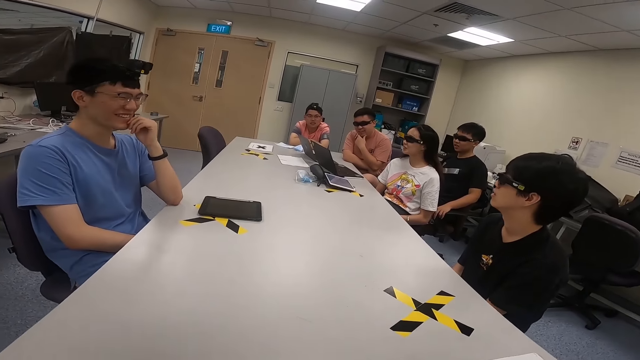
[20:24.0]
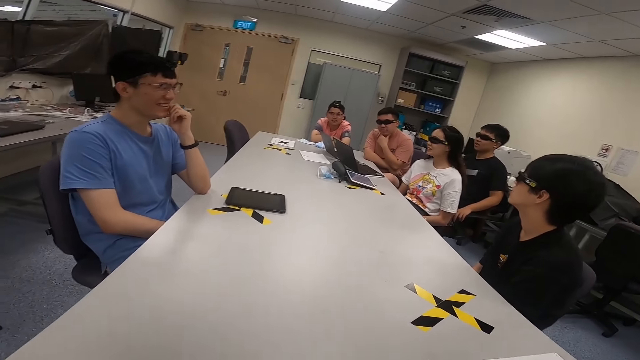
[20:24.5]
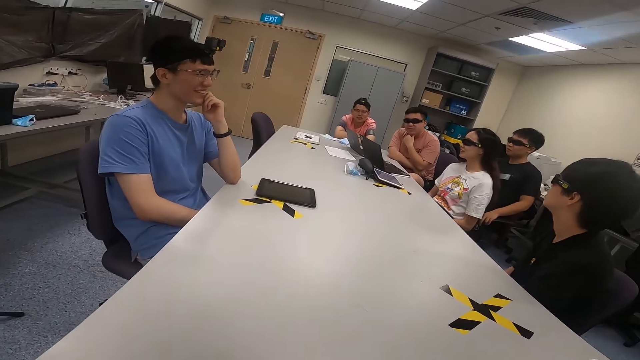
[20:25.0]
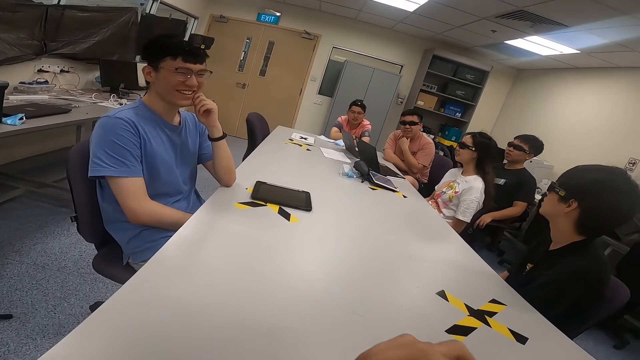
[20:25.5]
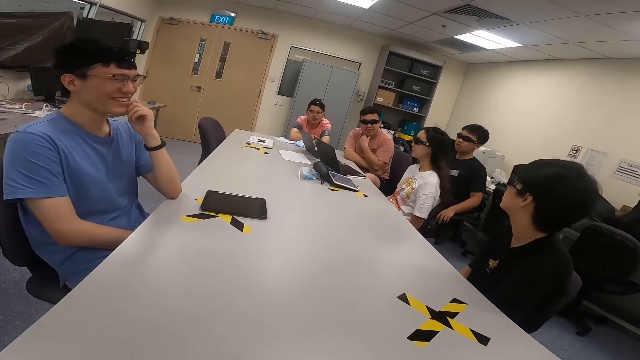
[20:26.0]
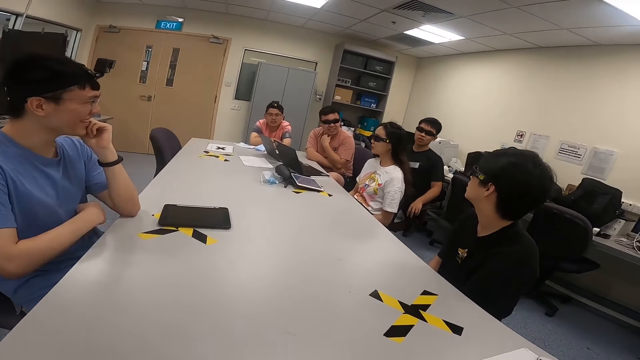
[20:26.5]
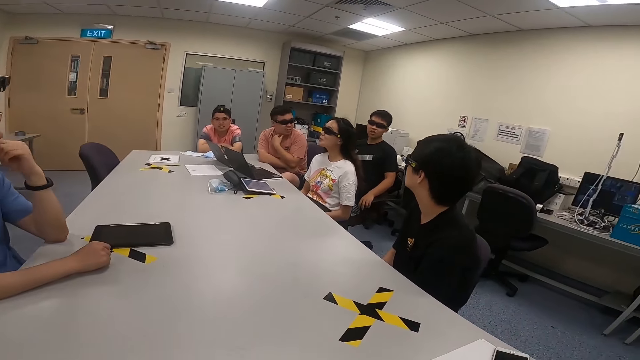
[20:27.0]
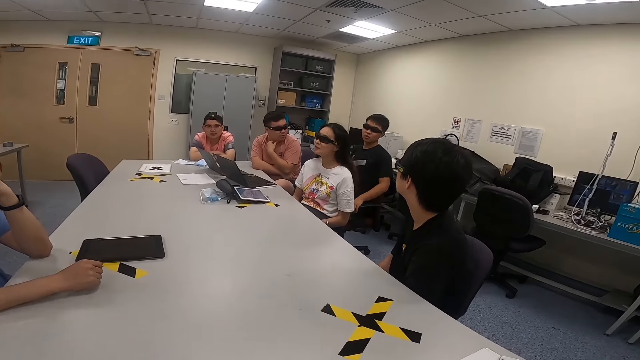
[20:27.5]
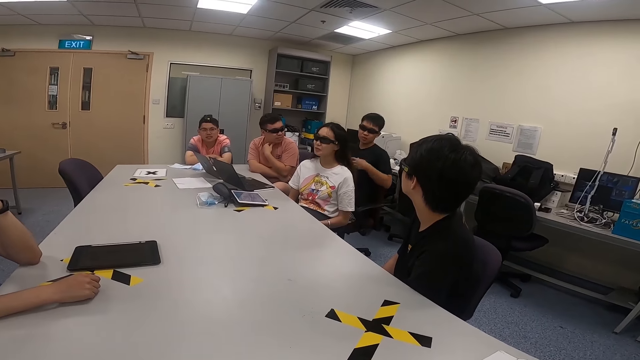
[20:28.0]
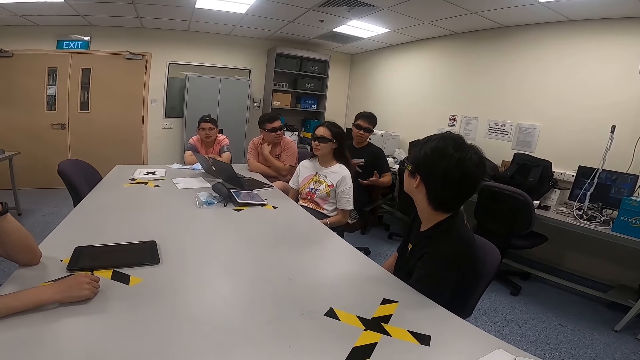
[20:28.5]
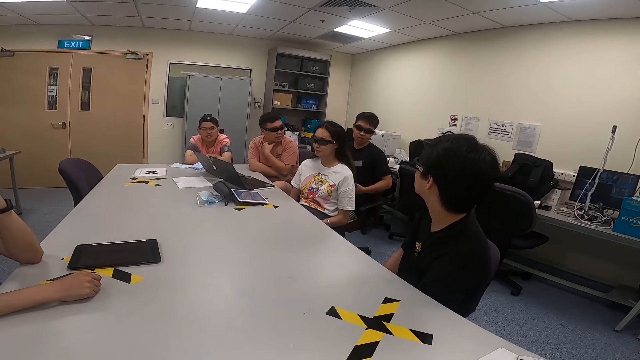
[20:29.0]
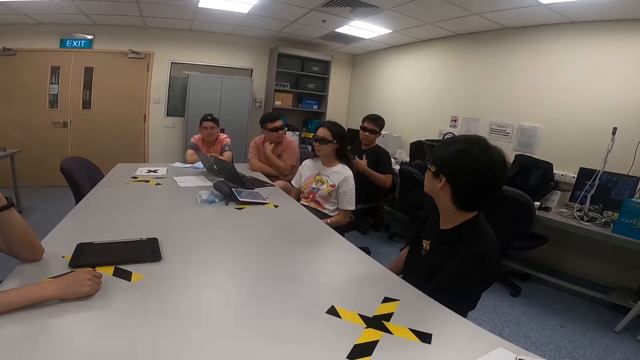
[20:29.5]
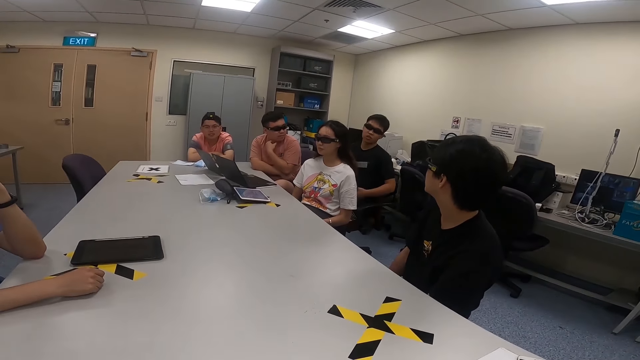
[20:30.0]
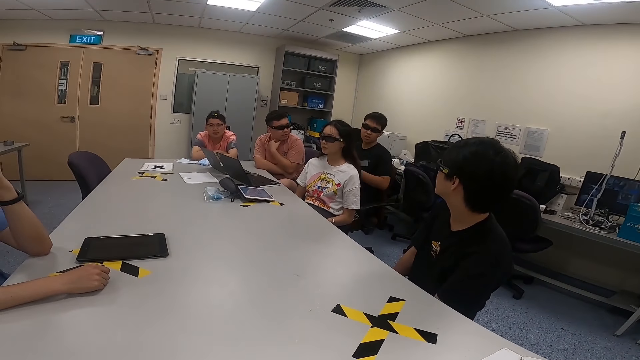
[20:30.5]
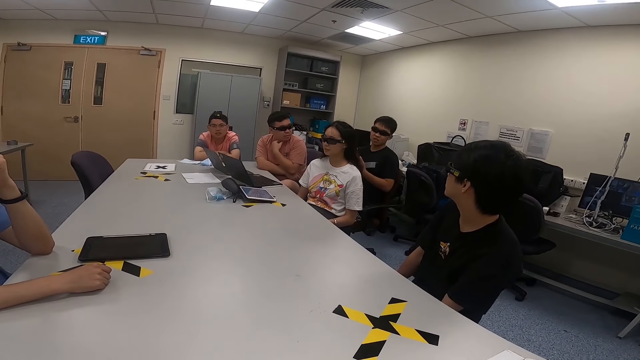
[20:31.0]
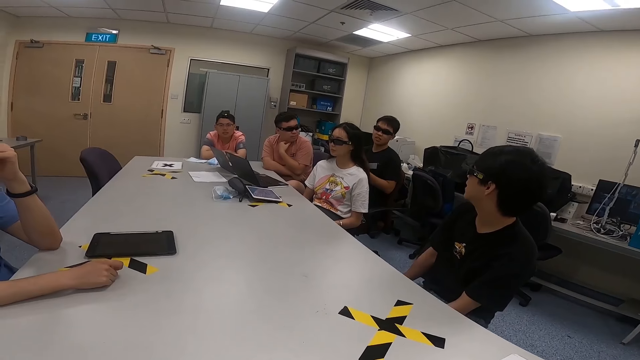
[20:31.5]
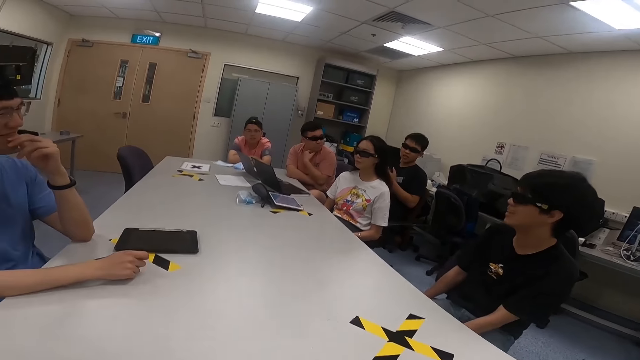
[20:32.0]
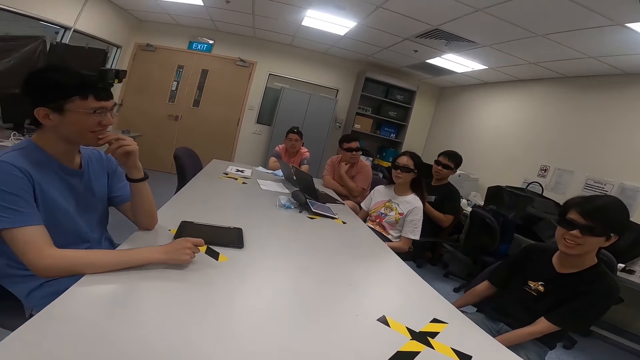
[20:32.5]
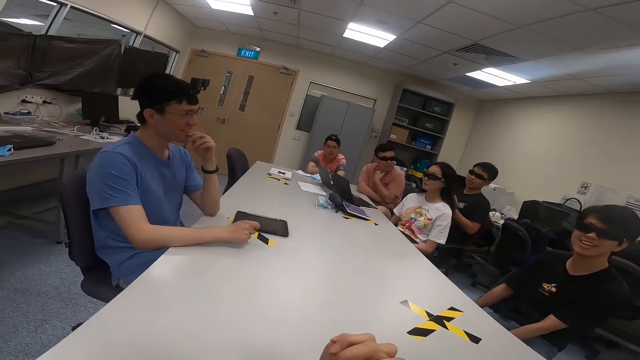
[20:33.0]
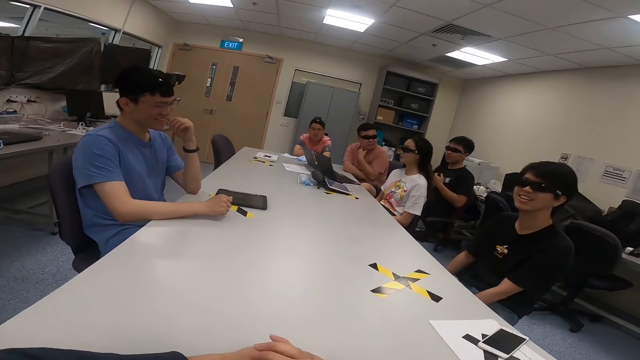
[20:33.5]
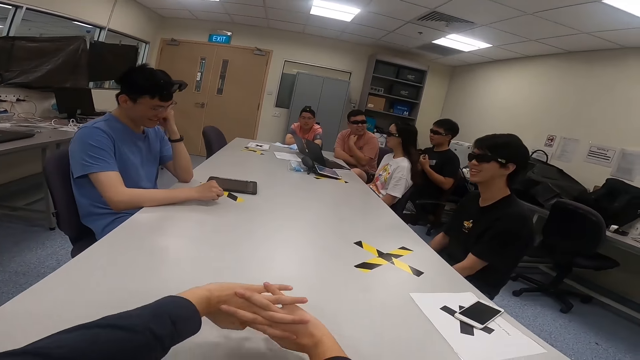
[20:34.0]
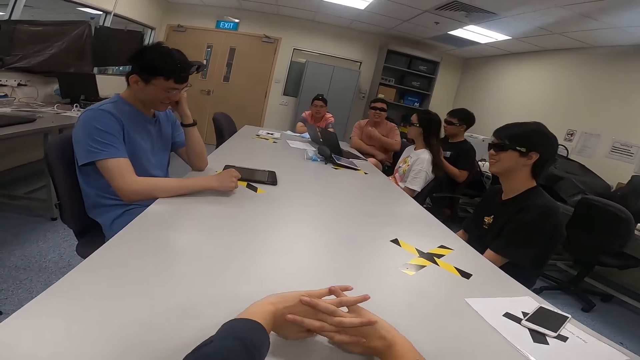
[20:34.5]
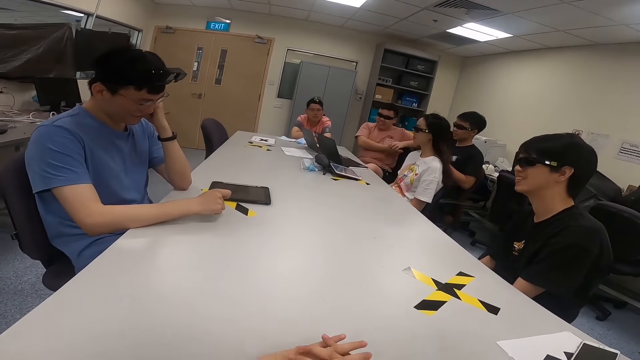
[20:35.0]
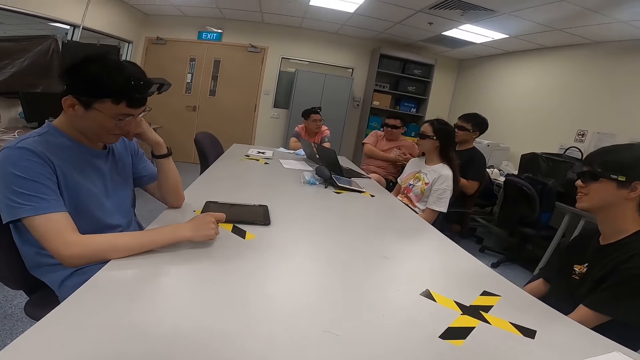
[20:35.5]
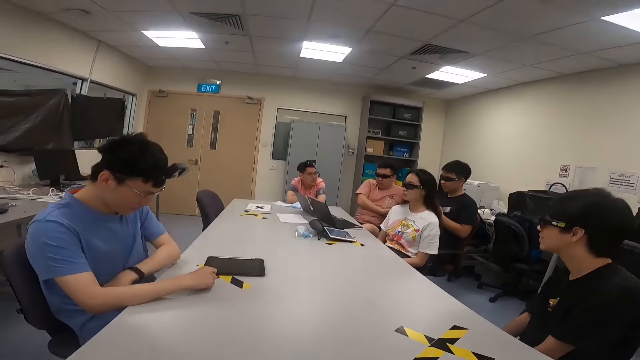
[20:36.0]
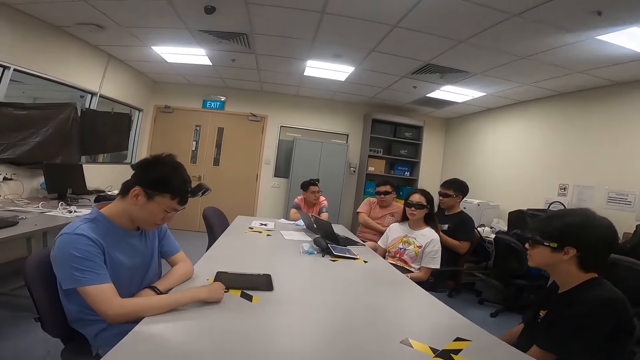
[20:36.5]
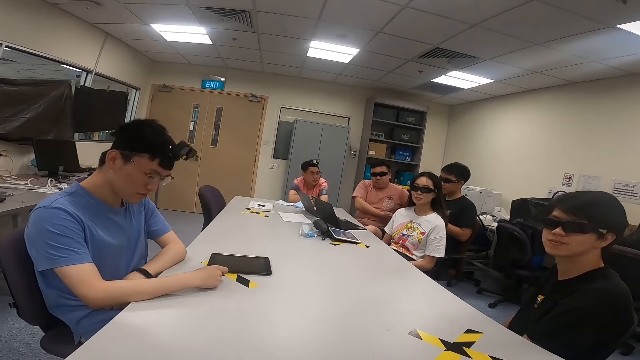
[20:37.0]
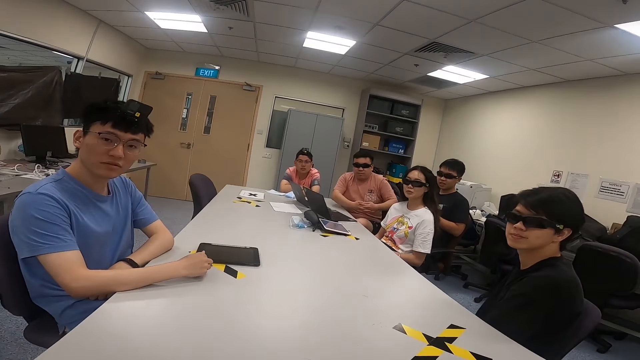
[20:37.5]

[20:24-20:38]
A man nods his head. Another man puts his hand on the table. A woman nods her head. A third man moves his hands. The camera wearer moves his hands. He stretches his hands. The third man leans on a chair. The second man moves his hand.

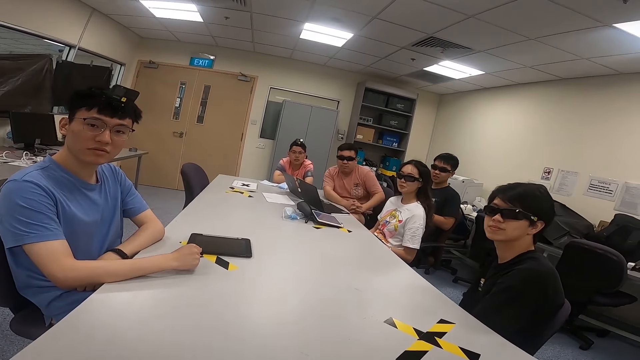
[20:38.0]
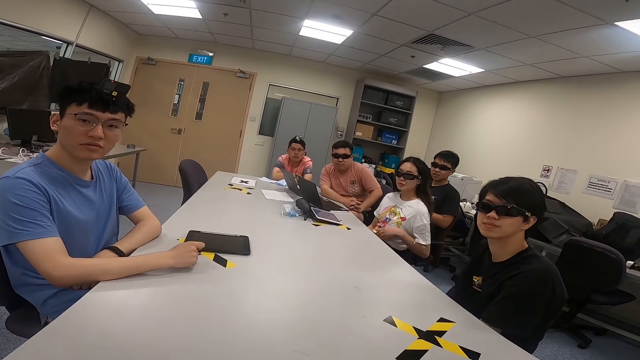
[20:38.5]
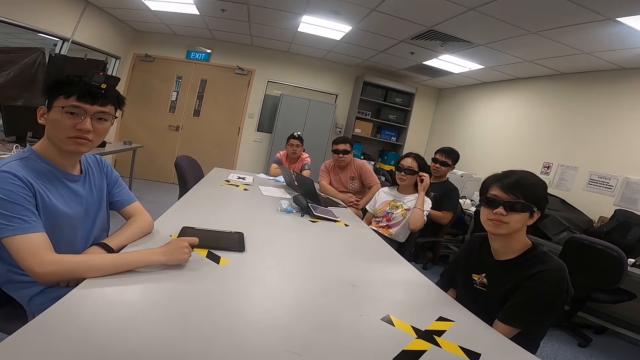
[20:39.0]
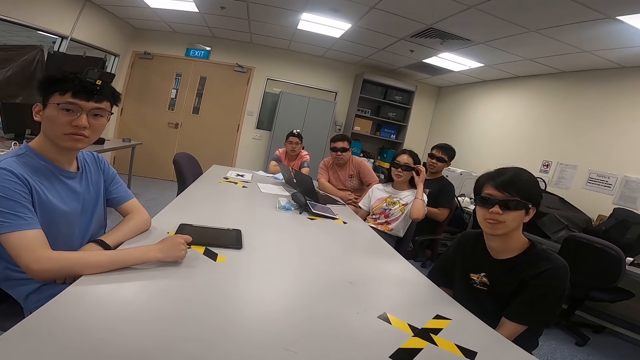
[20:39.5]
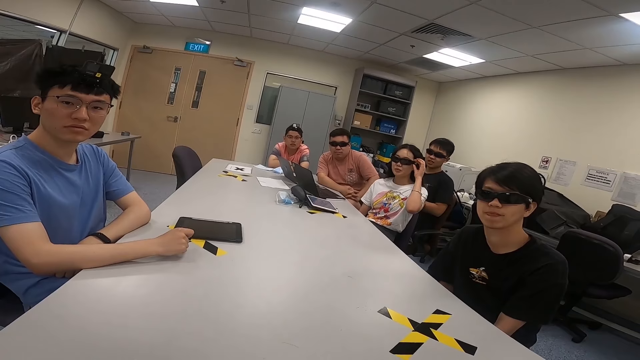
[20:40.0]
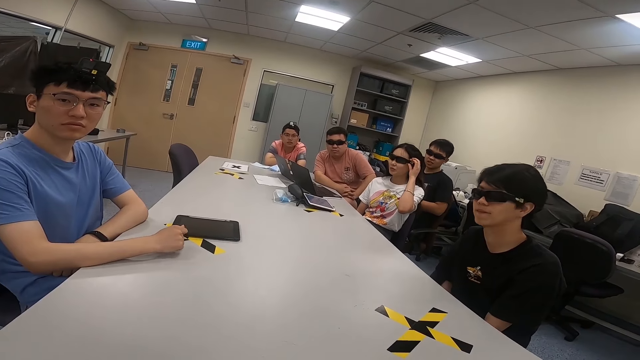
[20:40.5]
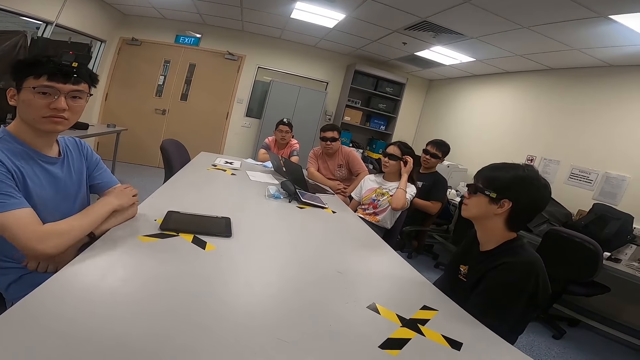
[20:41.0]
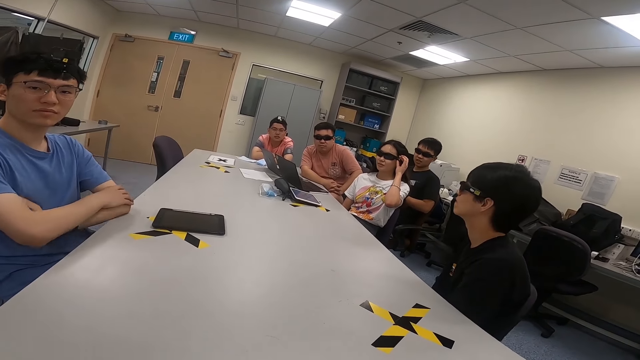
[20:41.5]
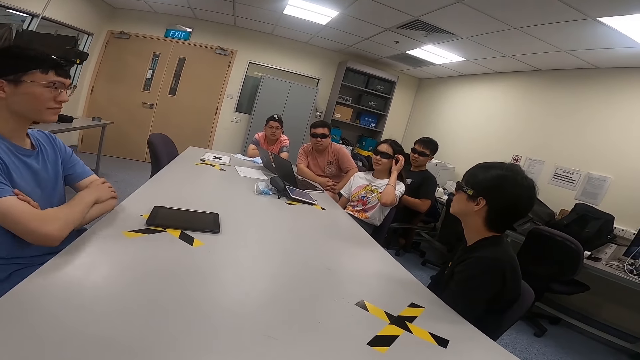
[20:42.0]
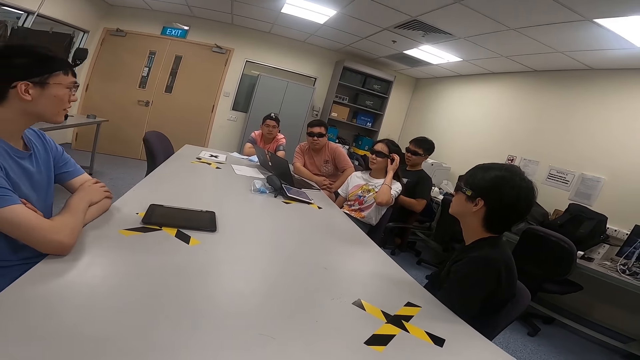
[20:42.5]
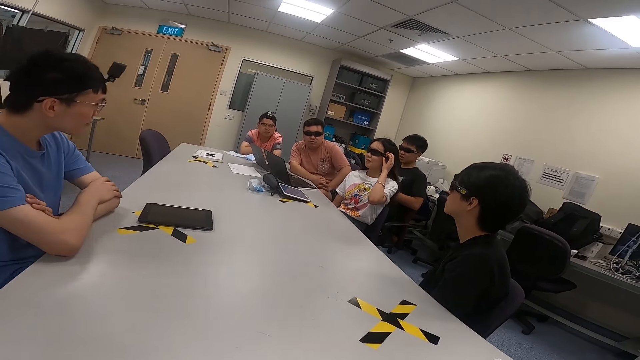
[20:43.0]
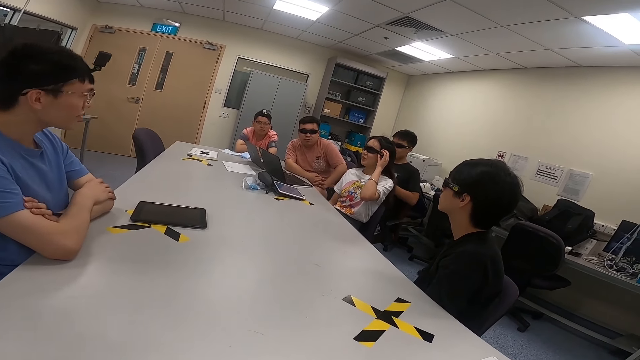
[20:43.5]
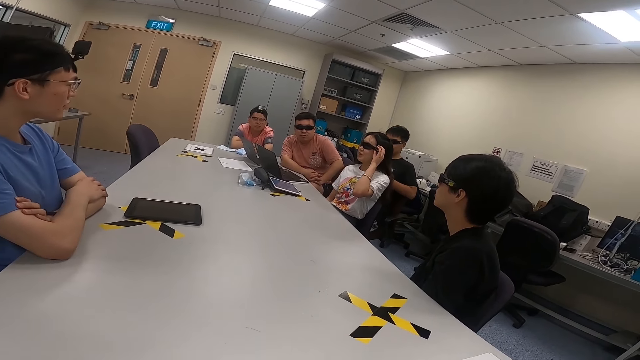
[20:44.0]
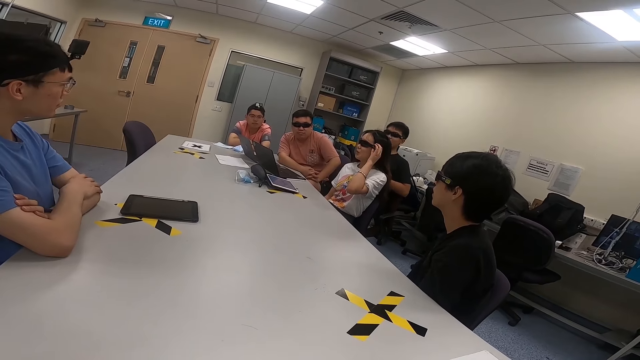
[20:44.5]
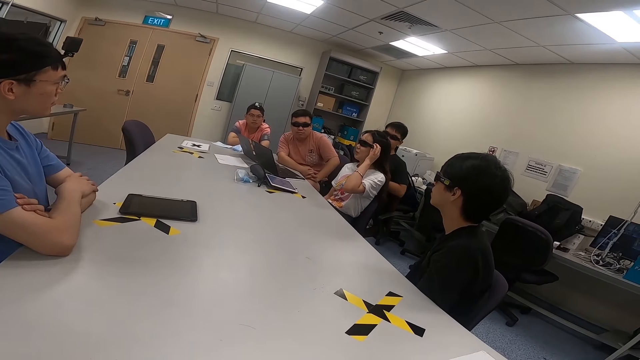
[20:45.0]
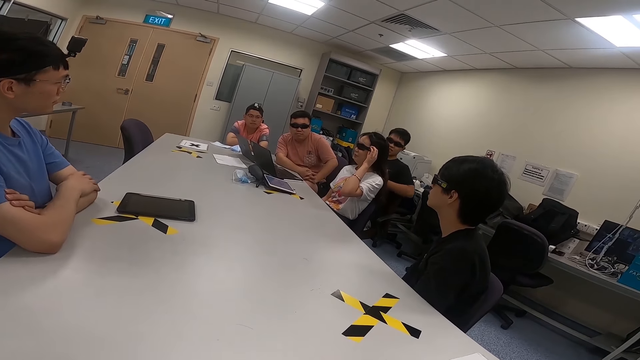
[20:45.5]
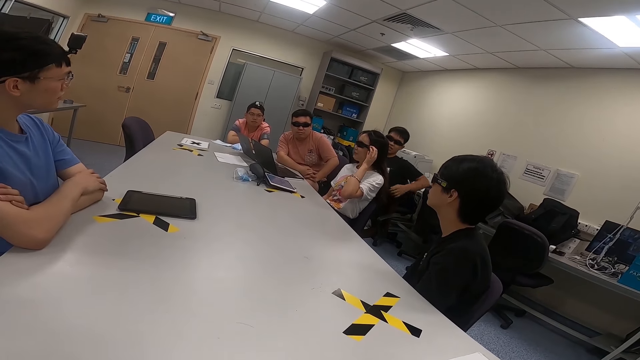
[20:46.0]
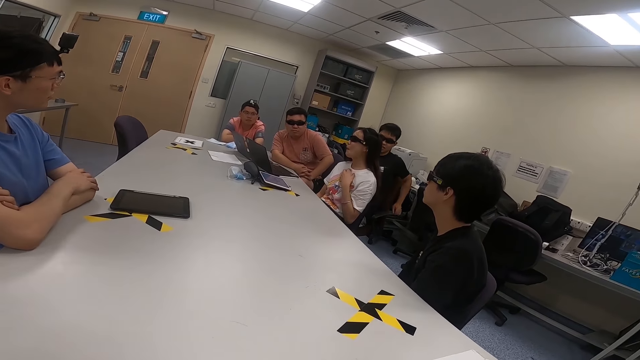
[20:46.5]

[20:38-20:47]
A lady touches her sunglasses. A man folds his arms.
